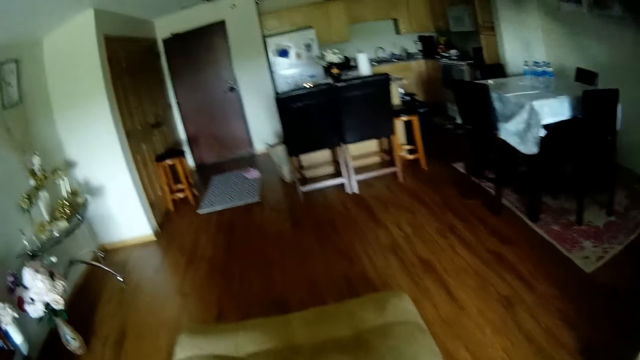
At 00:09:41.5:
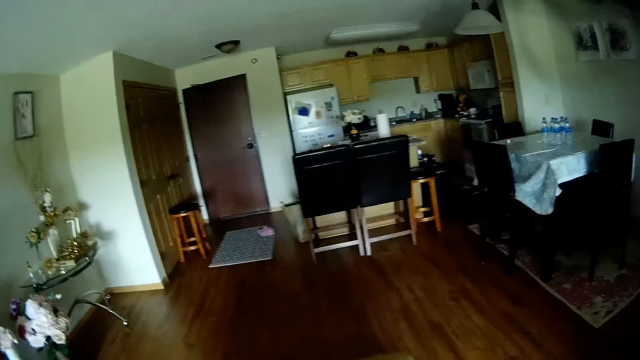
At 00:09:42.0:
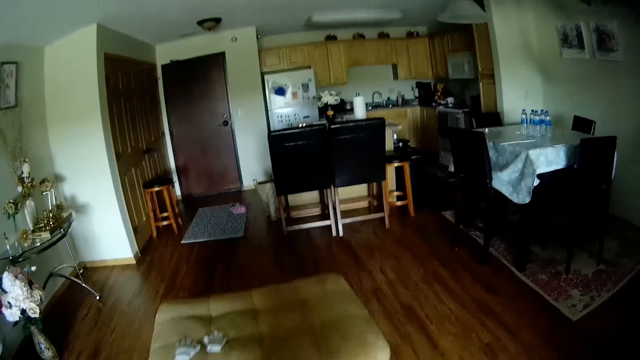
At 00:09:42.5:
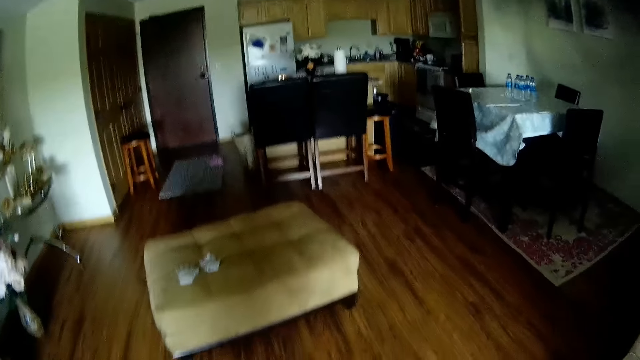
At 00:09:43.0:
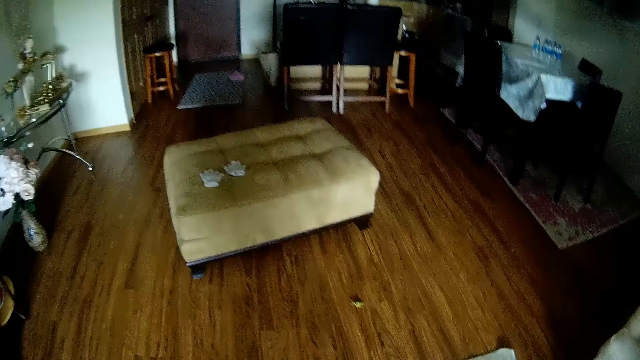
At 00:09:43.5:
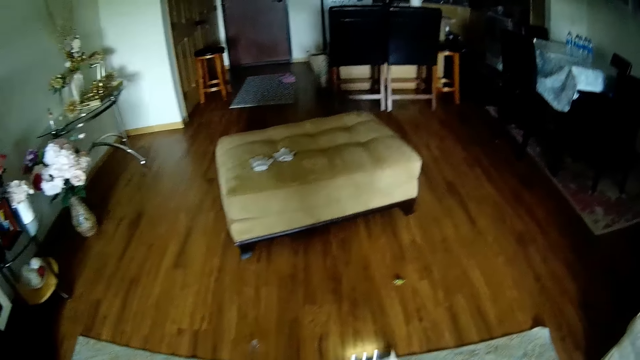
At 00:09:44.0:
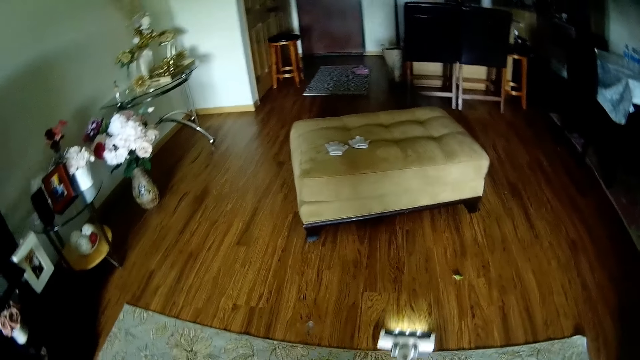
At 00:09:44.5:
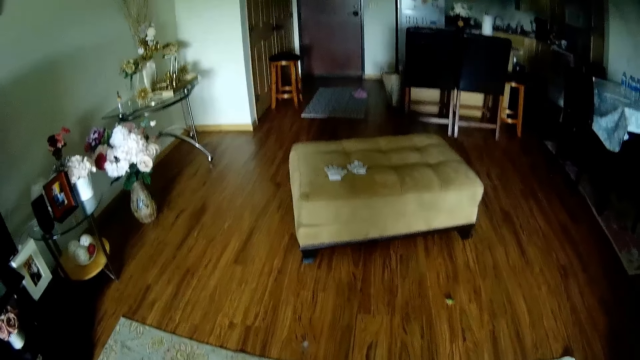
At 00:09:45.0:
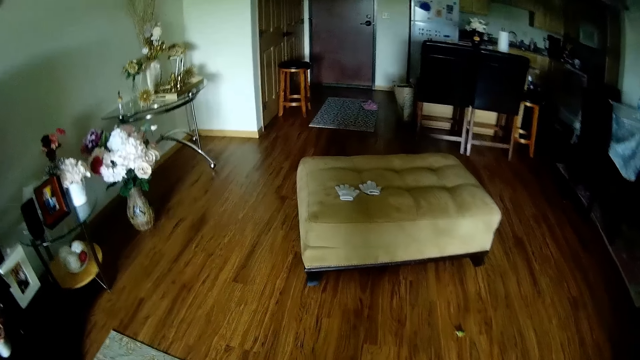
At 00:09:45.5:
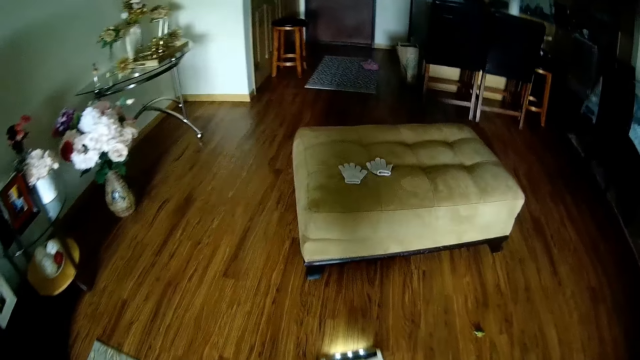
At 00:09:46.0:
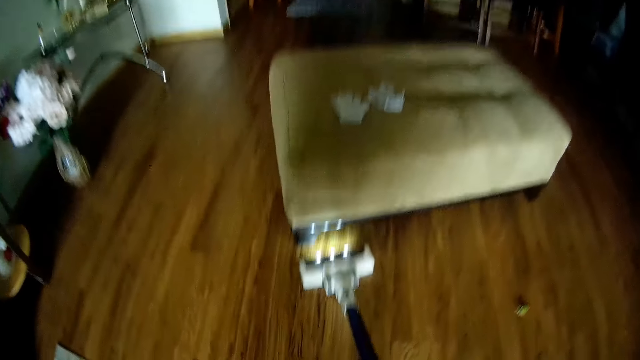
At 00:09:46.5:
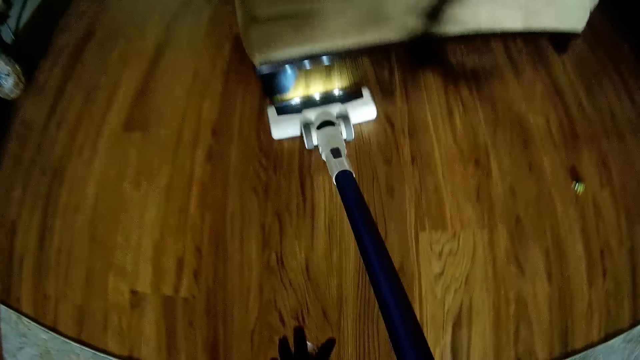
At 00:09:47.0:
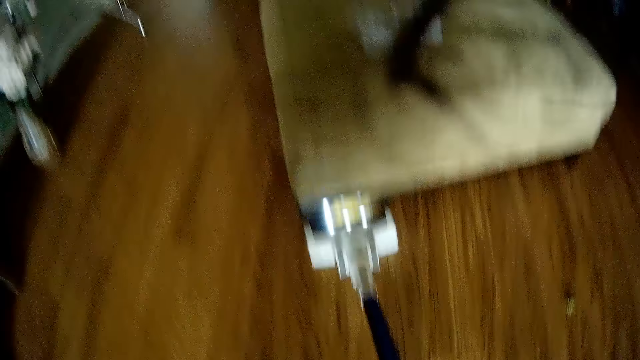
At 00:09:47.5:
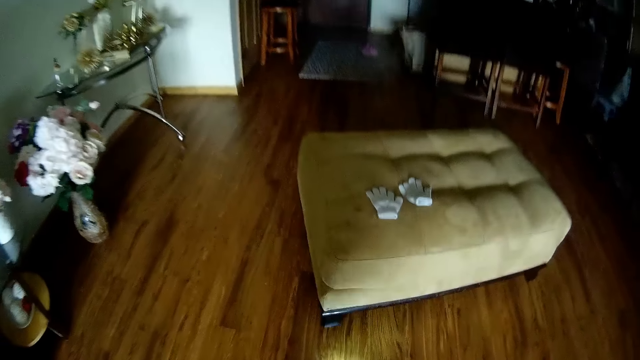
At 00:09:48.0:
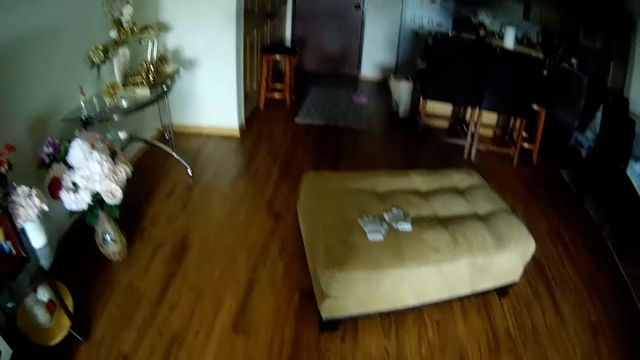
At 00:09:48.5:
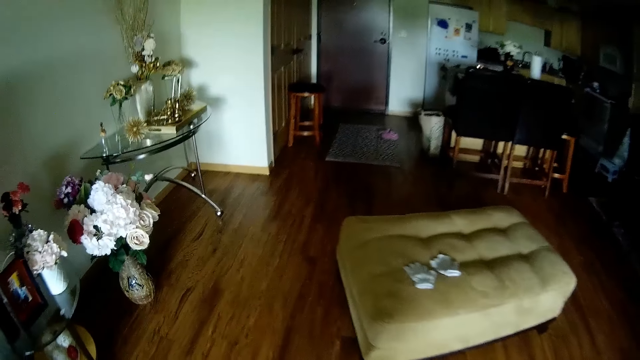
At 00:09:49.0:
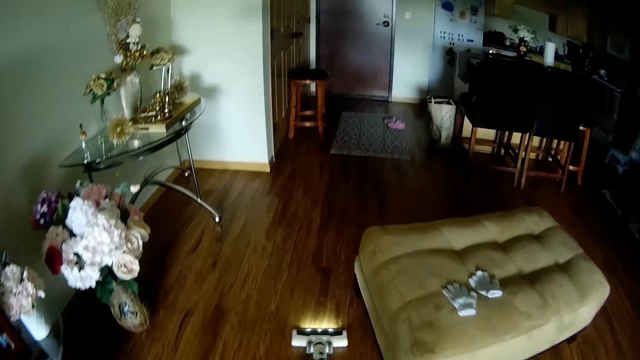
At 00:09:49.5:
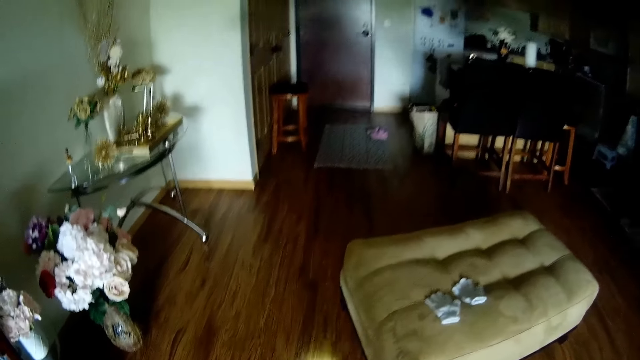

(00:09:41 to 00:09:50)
The camera wearer moves an ottoman with the vacuum cleaner in both hands. They vacuum the living room floor with the vacuum cleaner in both hands.

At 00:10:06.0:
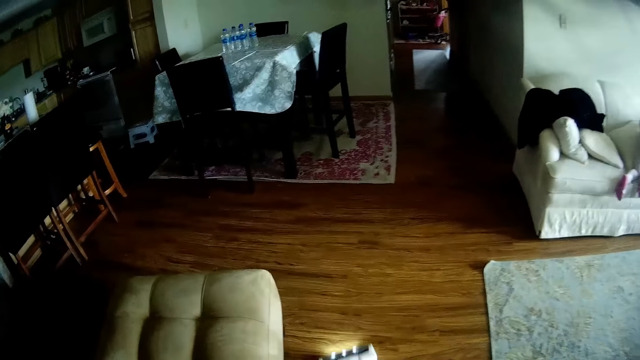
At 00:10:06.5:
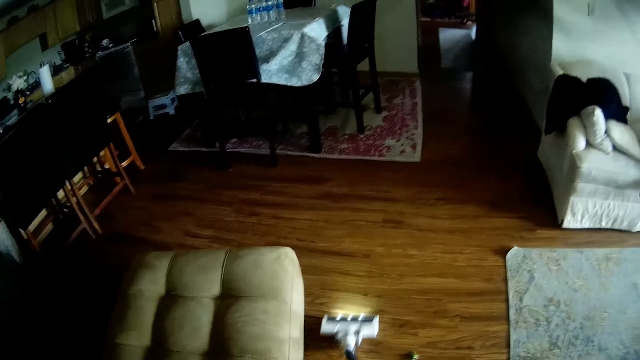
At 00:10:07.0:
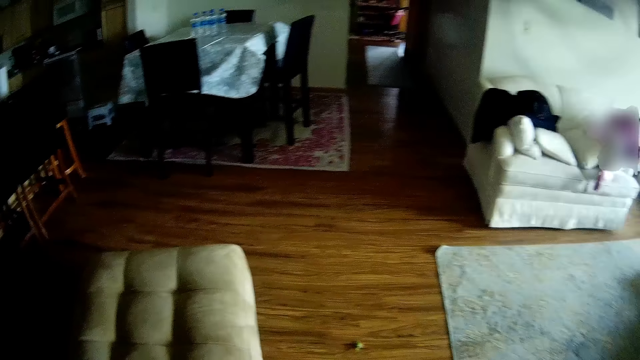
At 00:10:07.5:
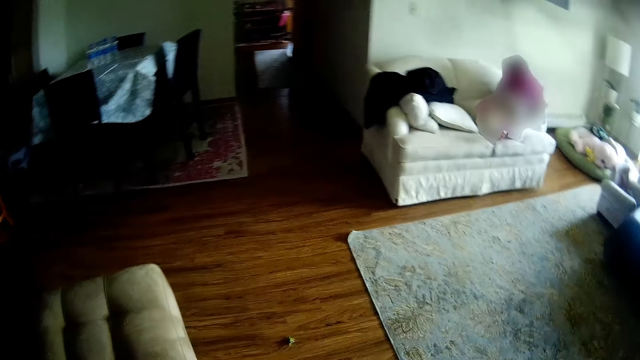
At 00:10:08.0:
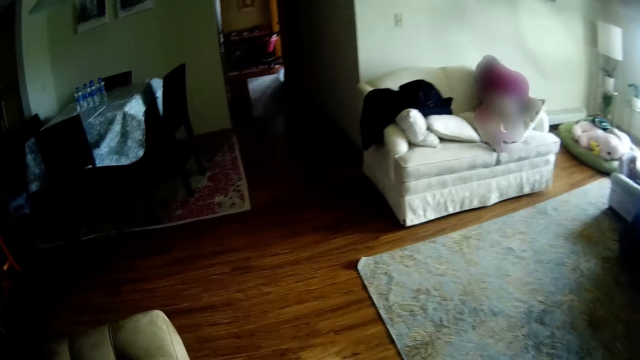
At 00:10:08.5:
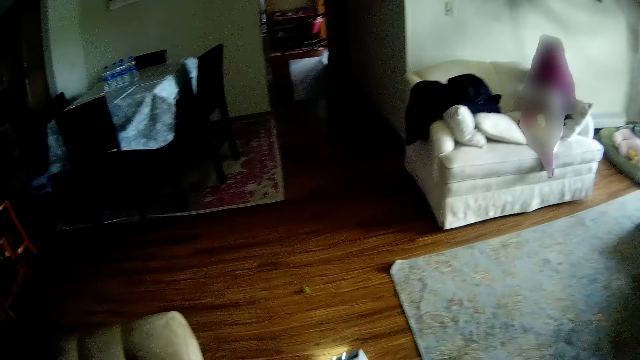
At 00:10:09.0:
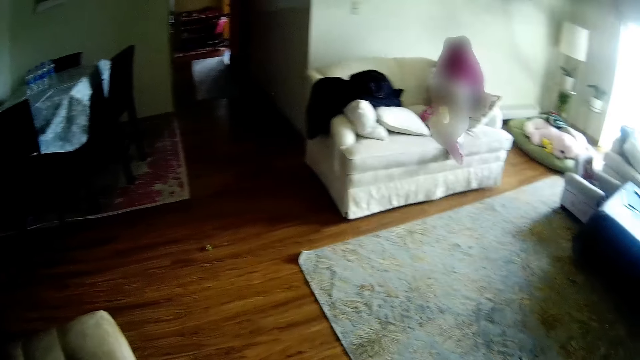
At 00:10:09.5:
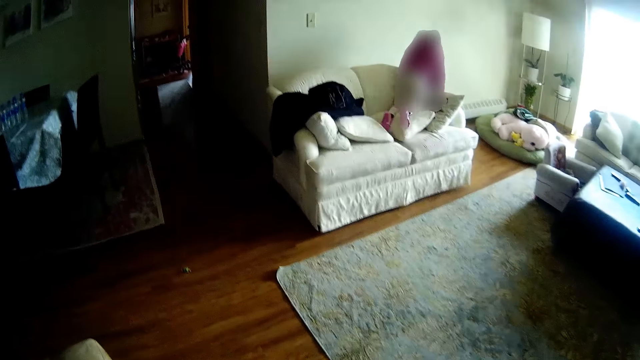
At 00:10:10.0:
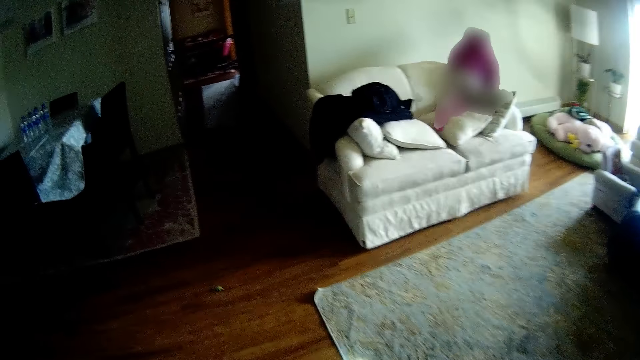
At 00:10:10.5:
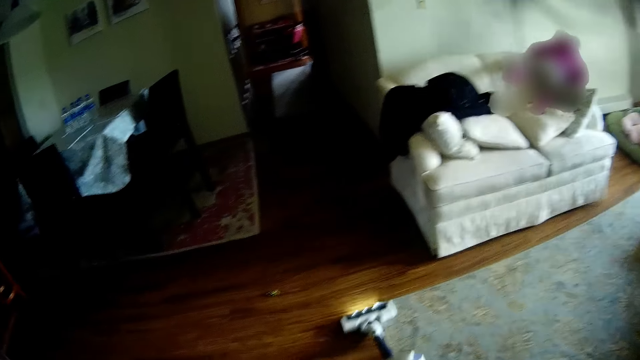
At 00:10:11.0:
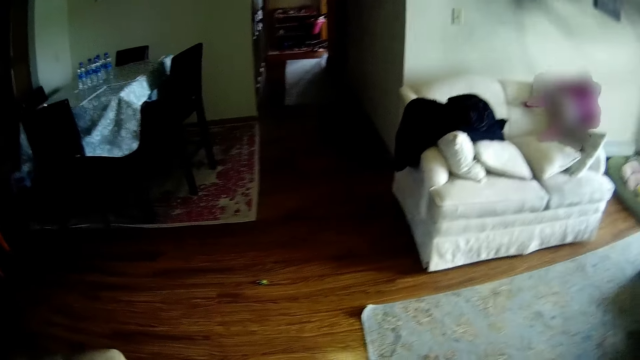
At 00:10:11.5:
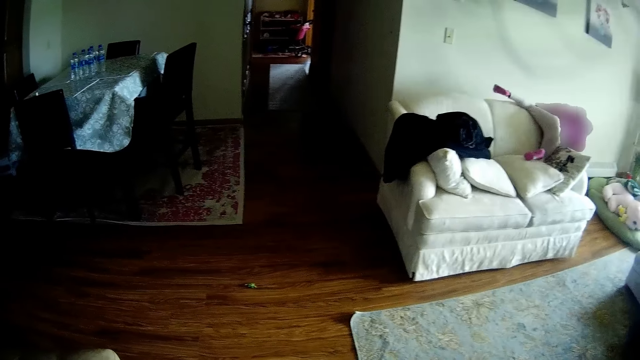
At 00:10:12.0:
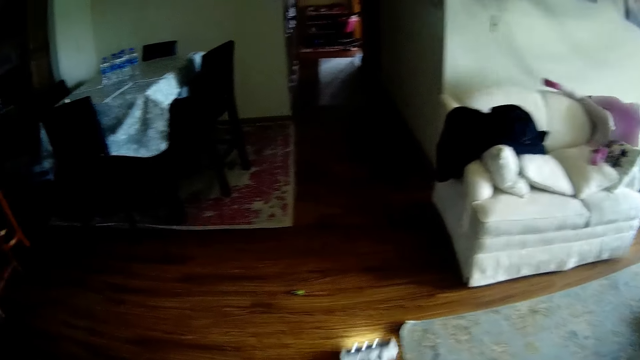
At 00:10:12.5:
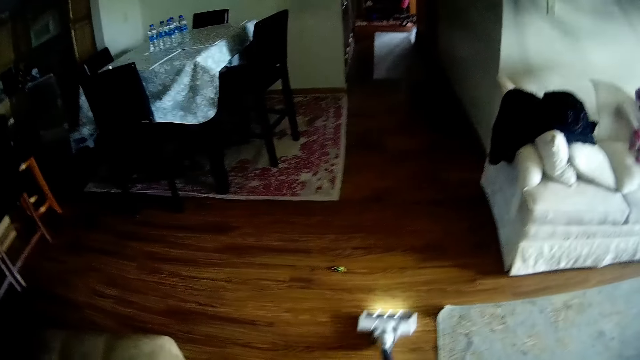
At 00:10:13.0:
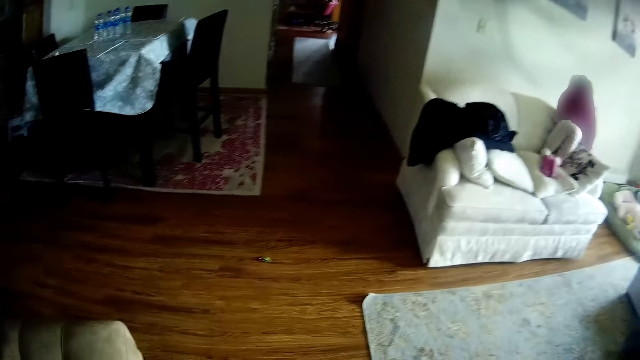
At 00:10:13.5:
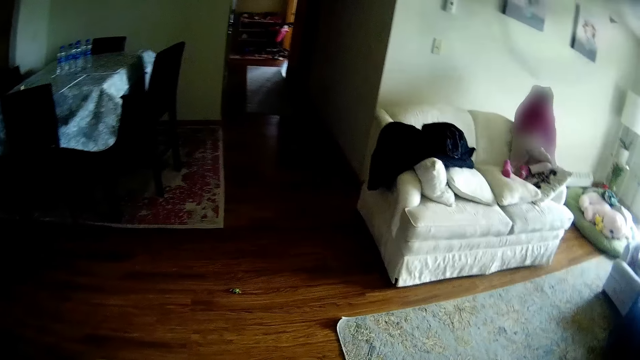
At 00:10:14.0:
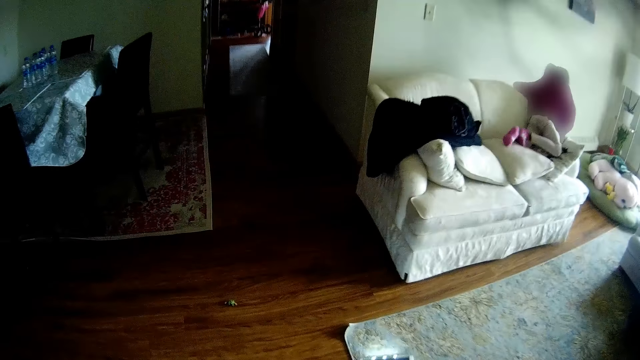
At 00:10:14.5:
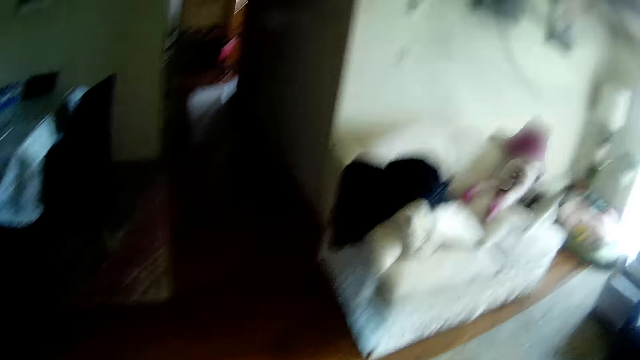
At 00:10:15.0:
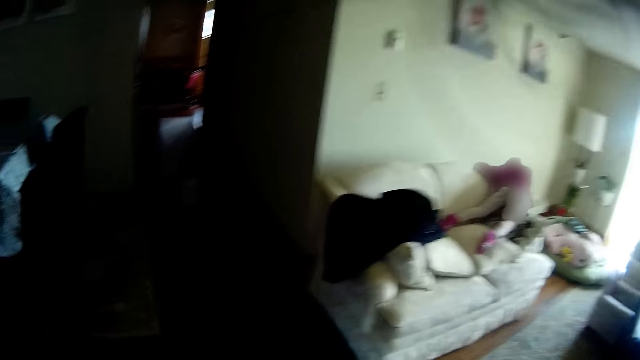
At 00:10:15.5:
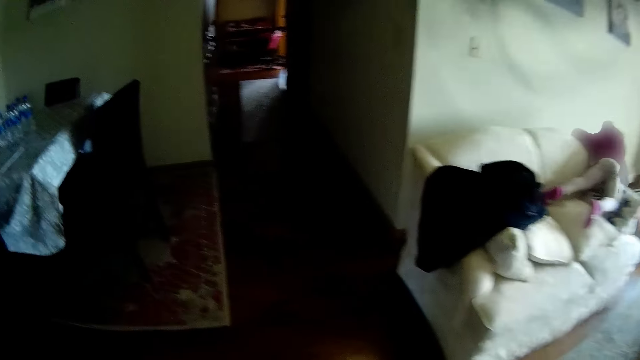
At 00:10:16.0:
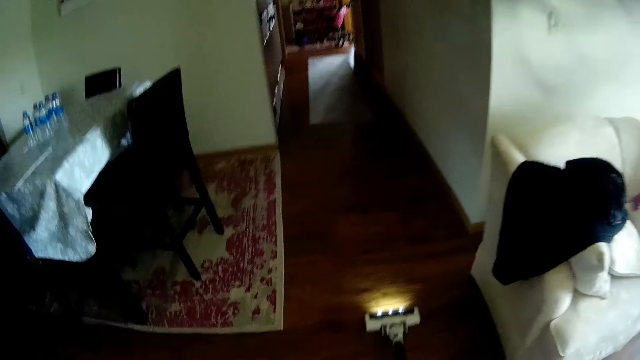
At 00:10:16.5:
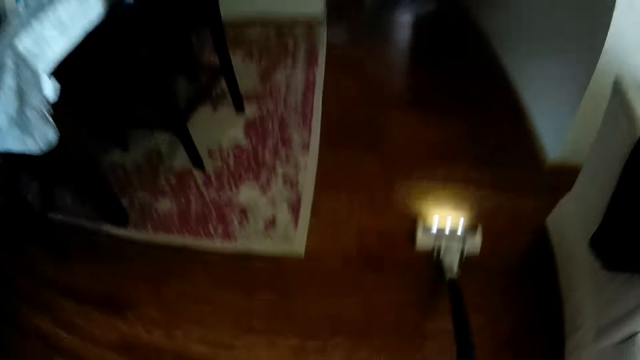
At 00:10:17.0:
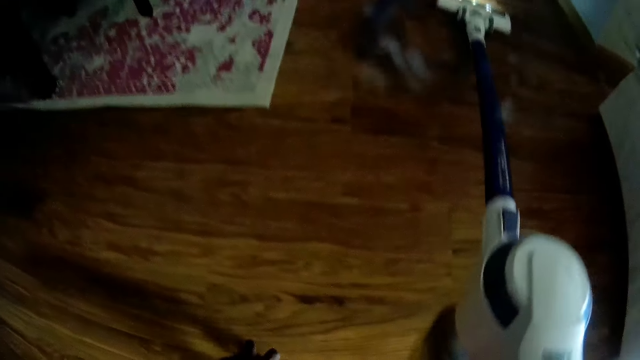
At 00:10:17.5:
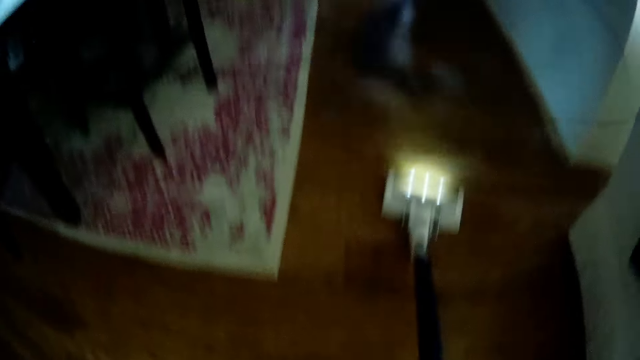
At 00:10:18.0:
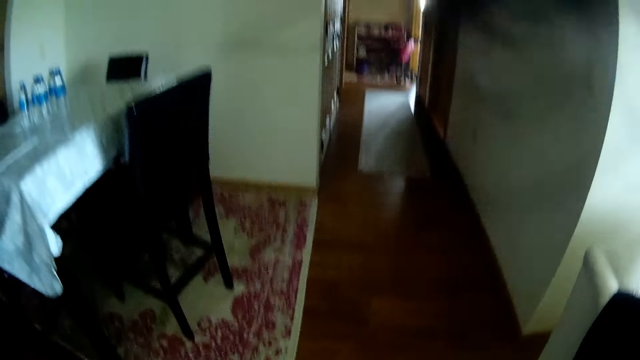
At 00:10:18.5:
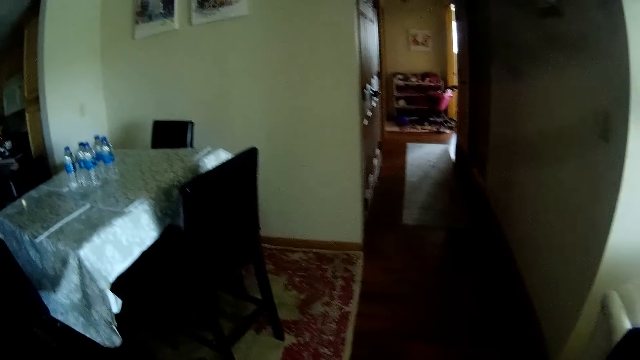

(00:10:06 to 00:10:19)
A baby plays on the sofa.
